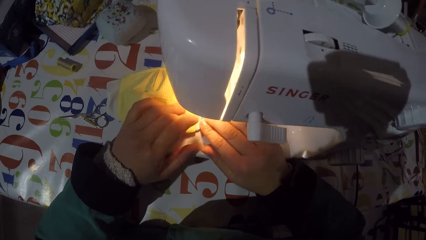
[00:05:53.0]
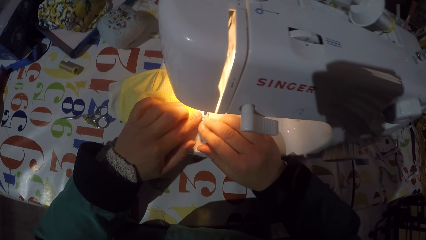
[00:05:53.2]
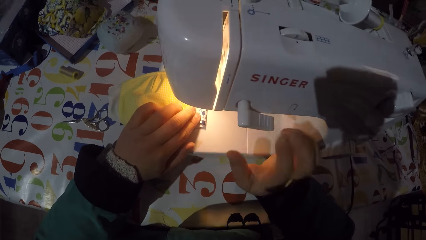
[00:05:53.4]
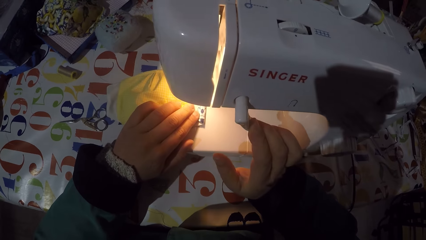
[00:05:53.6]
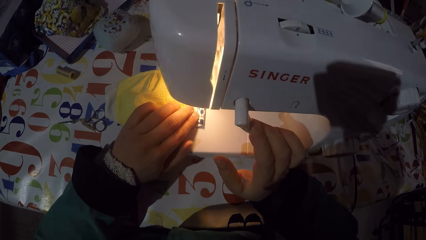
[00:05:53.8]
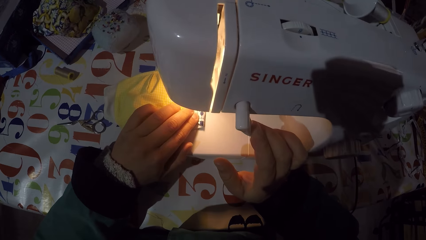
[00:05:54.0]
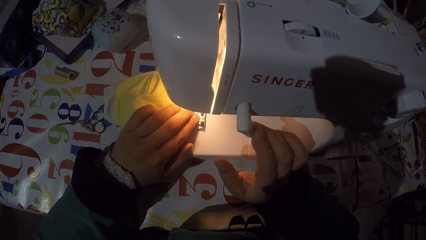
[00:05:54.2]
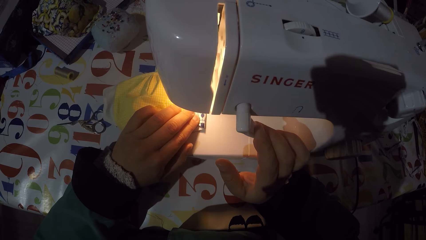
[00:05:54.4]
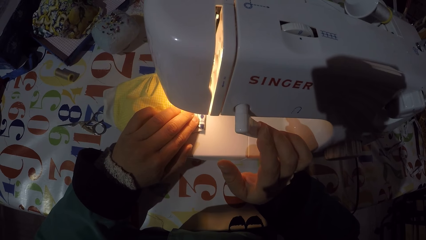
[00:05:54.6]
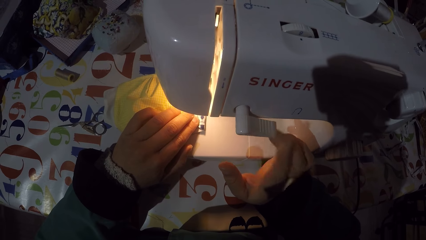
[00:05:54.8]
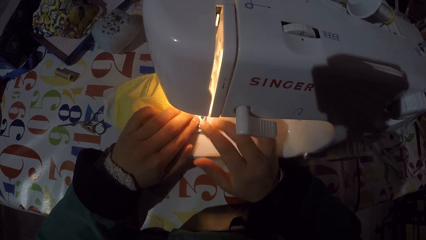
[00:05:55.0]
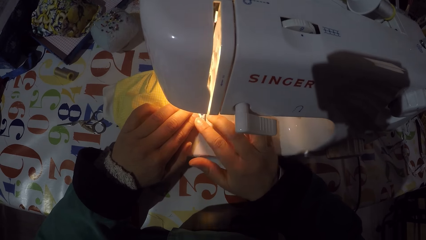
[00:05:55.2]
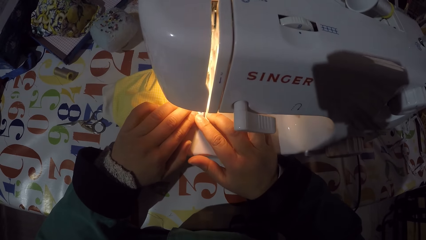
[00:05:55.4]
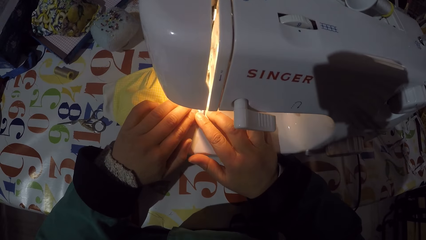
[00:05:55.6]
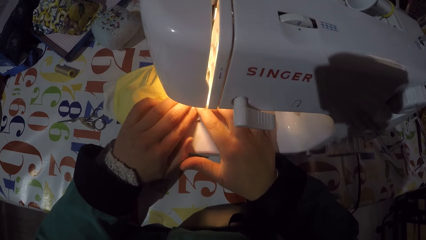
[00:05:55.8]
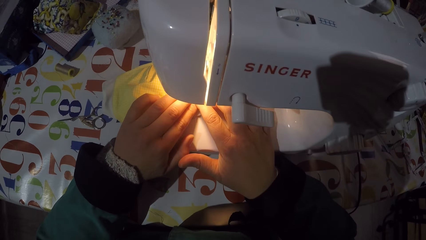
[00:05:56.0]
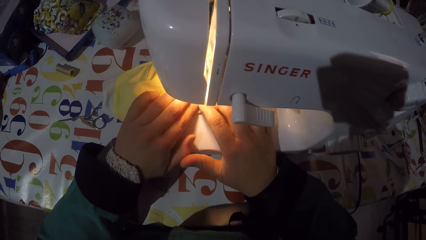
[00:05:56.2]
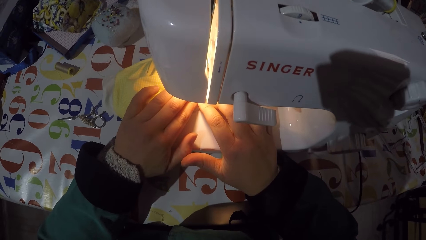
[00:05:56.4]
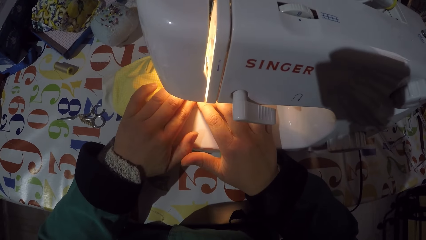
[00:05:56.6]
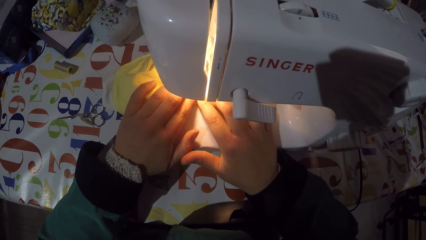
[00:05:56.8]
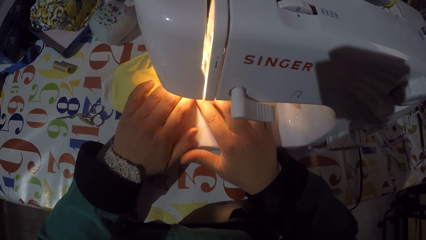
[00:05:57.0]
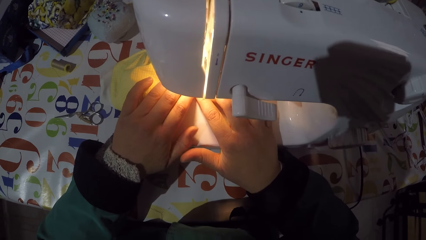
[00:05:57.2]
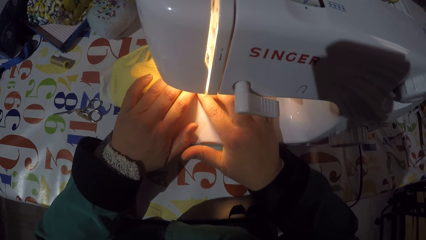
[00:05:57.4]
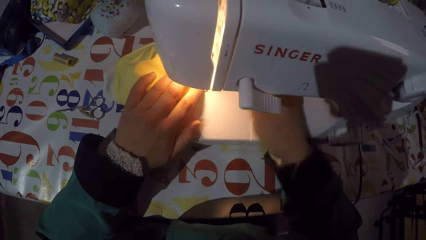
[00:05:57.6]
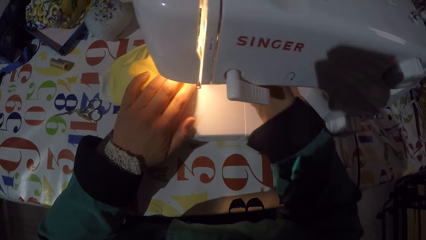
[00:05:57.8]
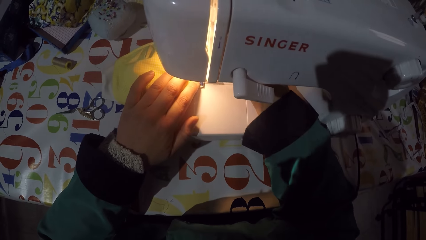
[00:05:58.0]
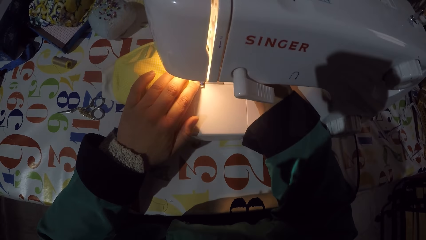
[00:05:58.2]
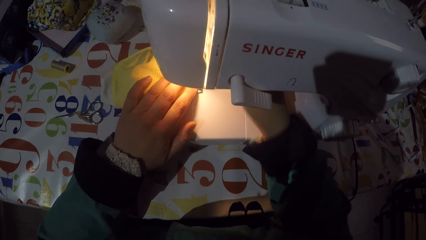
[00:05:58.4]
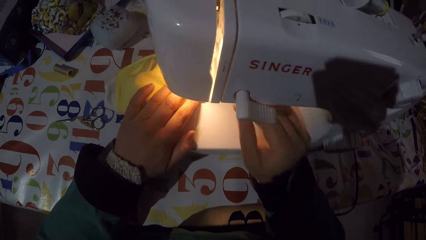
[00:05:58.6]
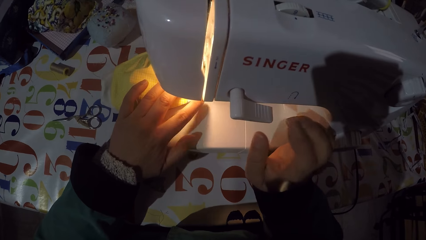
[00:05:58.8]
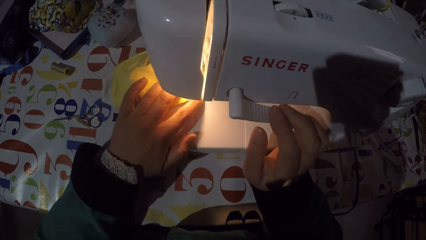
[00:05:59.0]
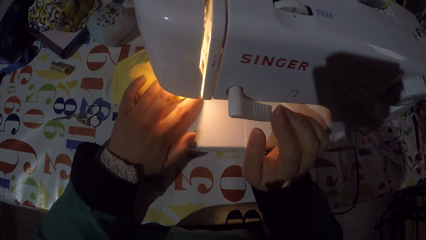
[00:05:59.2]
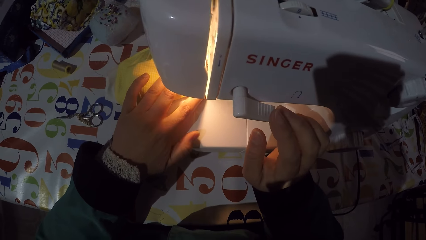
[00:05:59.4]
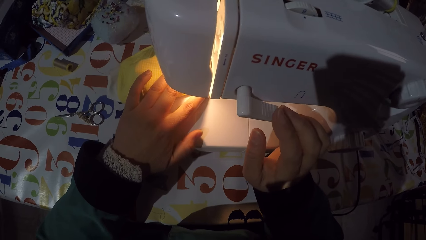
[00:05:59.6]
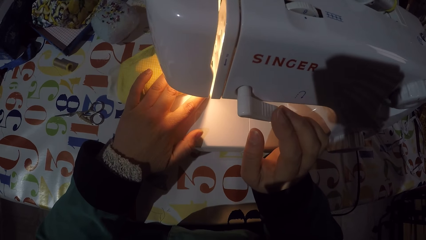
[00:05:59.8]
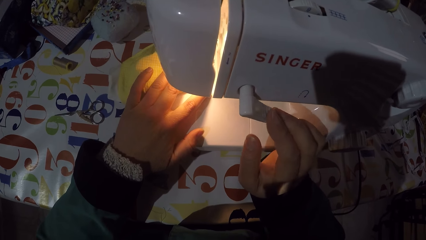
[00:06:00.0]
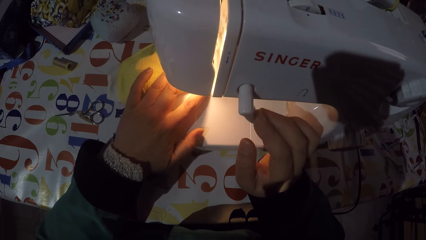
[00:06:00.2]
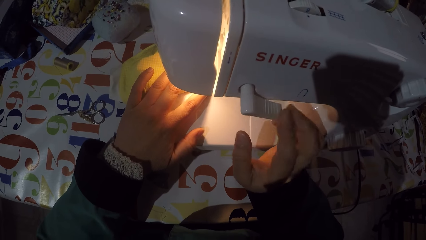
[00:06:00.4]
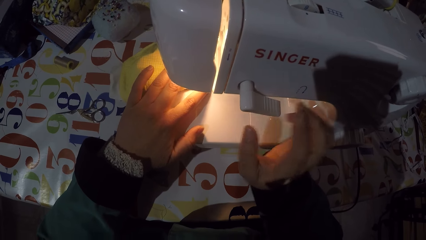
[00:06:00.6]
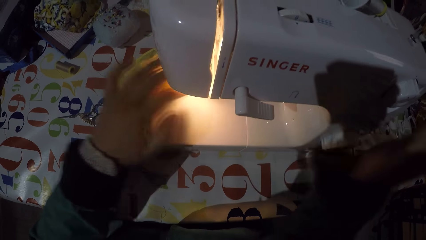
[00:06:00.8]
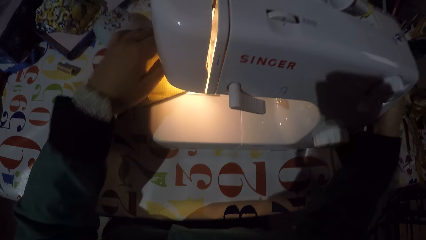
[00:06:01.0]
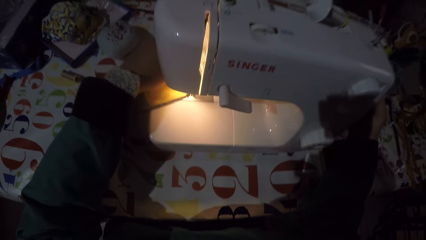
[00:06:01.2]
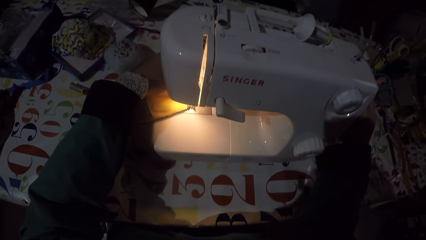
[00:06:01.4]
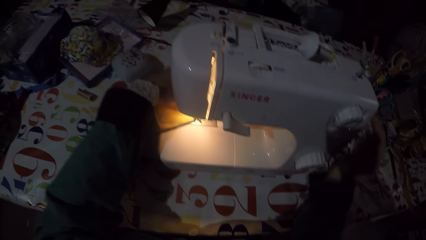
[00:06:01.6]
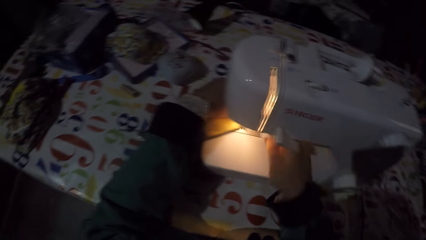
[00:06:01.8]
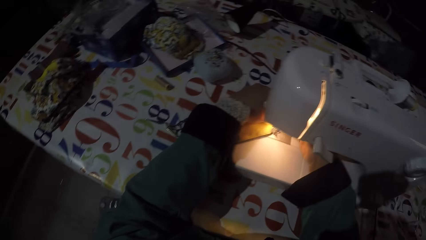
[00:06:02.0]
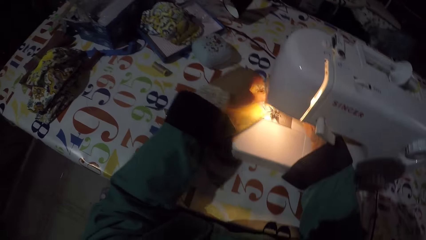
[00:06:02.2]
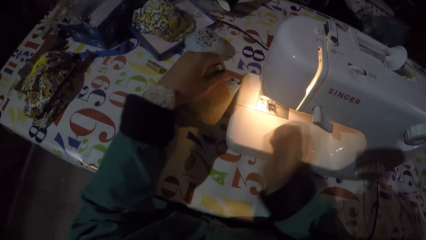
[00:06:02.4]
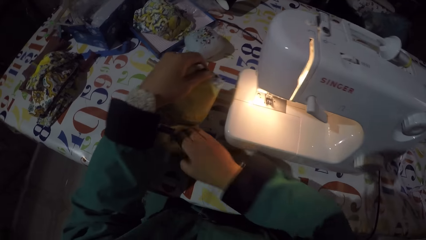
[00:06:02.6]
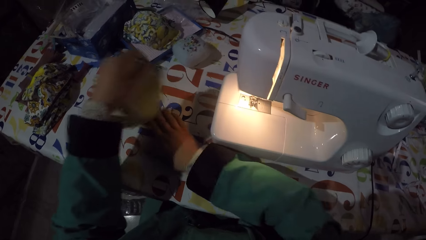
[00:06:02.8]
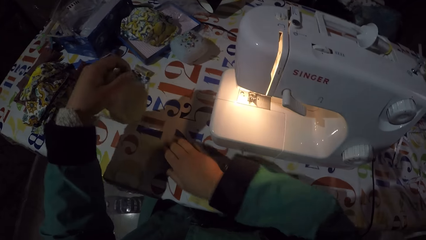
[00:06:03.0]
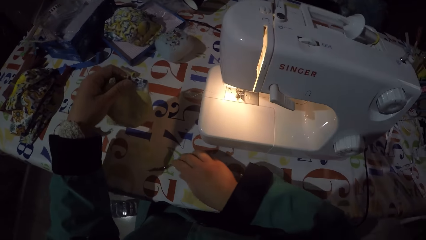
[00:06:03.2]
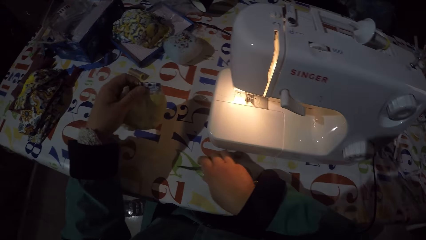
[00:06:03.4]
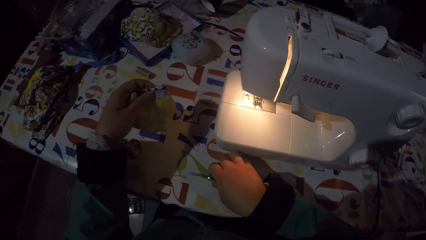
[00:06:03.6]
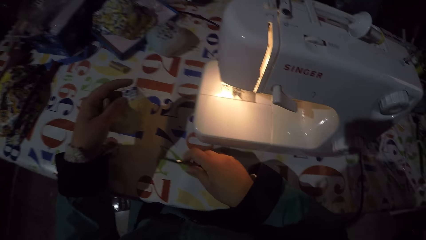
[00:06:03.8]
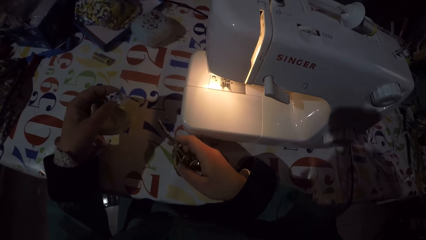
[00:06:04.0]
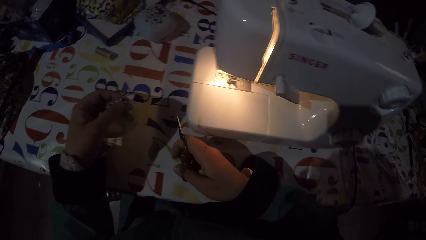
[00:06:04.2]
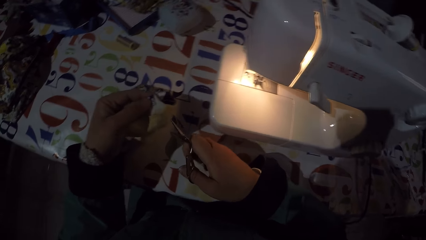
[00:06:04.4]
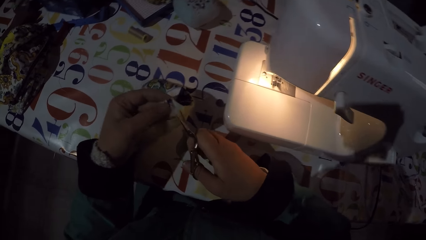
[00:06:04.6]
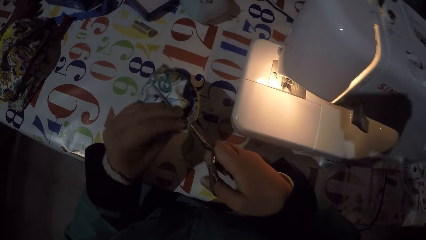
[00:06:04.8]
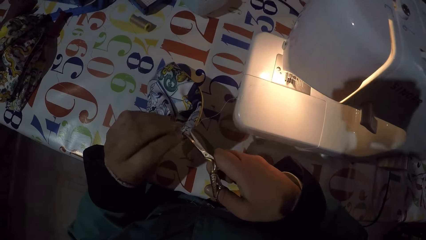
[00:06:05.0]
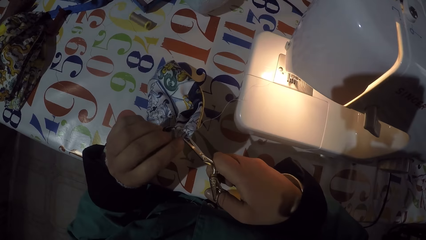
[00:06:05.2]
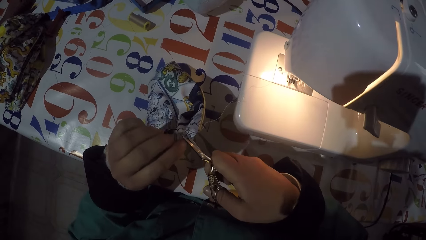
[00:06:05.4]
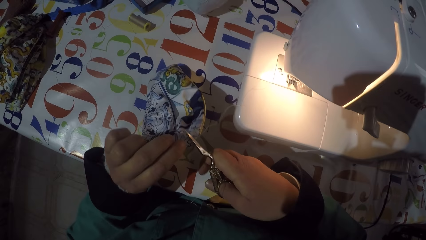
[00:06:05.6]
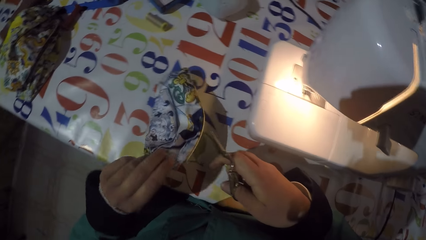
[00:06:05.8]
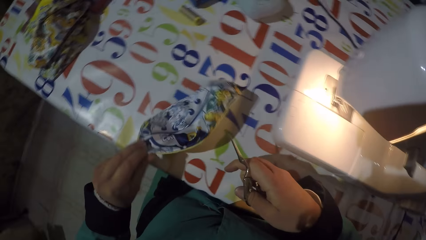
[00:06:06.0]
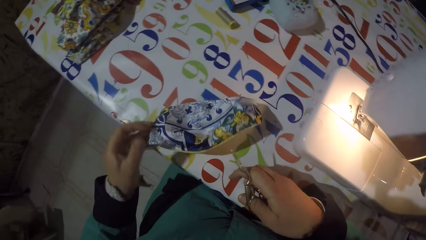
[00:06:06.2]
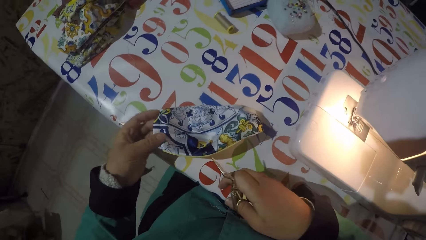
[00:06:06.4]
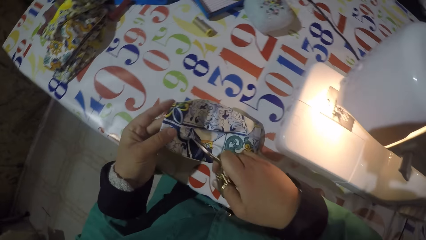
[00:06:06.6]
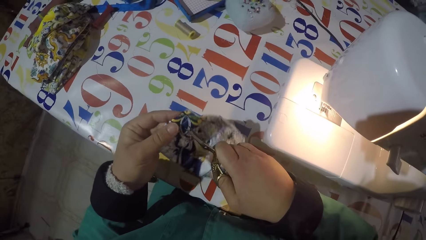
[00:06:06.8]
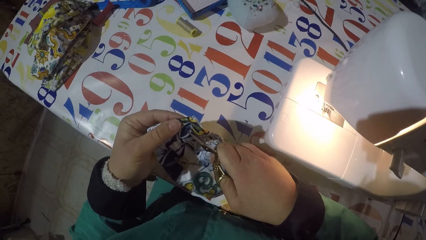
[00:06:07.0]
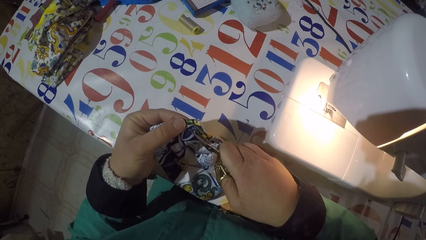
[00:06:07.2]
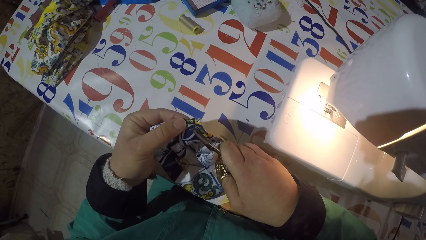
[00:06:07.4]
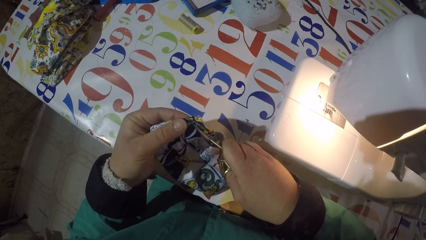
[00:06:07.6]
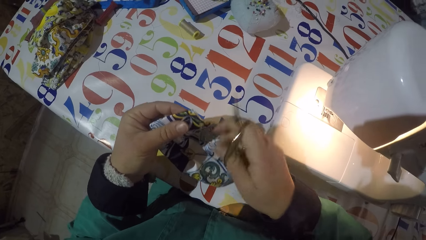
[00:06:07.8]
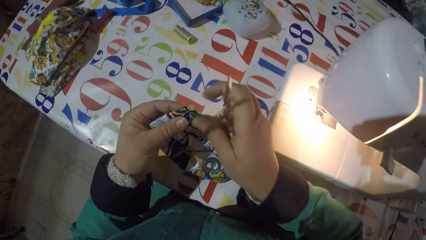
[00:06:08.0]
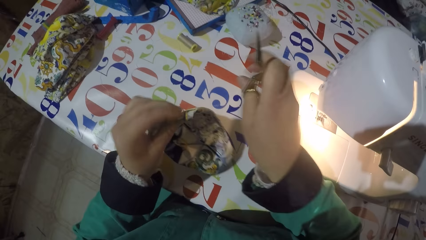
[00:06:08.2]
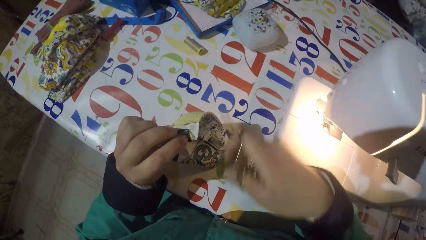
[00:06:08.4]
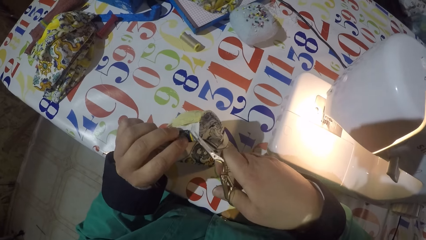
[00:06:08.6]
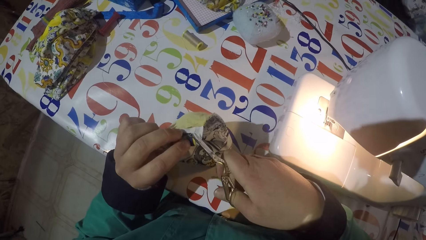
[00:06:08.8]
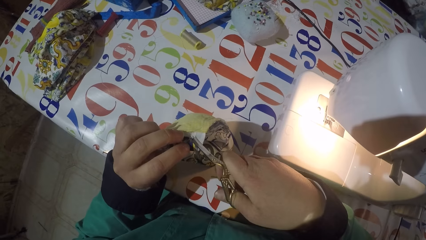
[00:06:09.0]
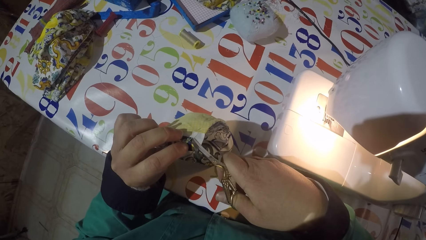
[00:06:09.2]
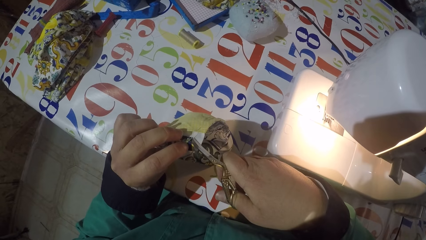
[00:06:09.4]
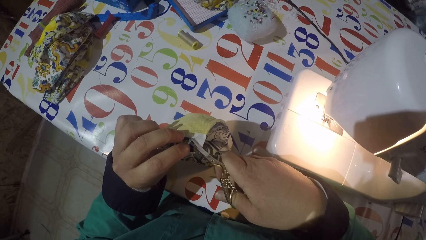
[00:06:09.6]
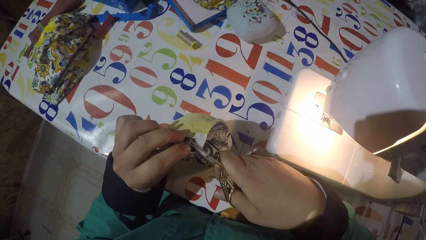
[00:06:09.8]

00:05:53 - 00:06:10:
The camera wearer folds a mask. They turn on a sewing machine. They sew the mask. They turn off the sewing machine. They adjust a balance wheel. They remove the mask from the sewing machine. They take a pair of scissors from the table. They cut threads from the piece of cloth with the scissors.
